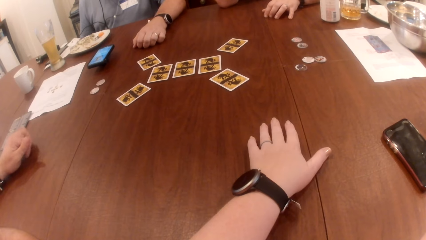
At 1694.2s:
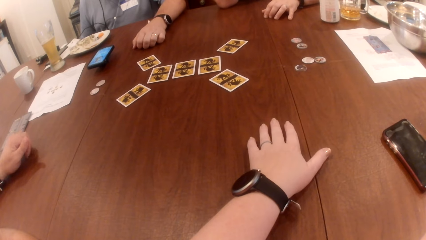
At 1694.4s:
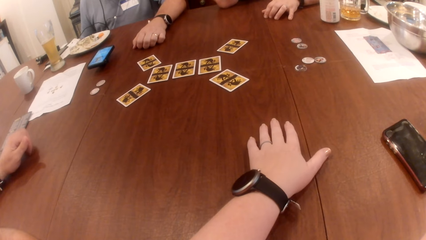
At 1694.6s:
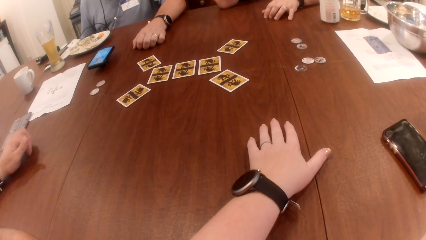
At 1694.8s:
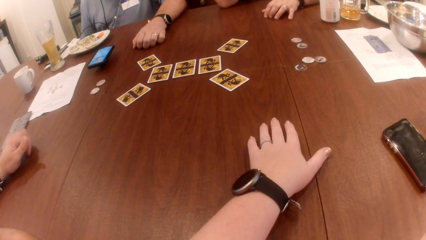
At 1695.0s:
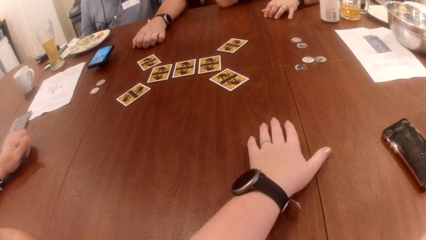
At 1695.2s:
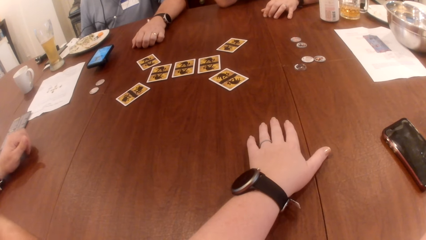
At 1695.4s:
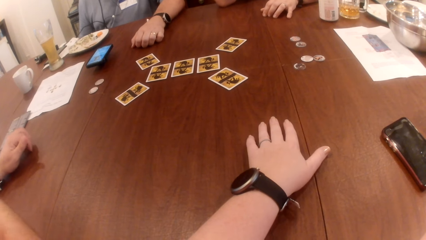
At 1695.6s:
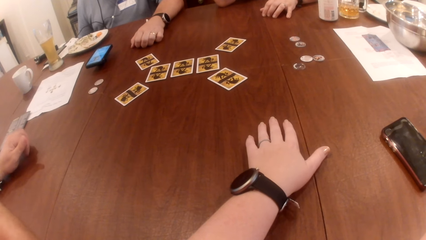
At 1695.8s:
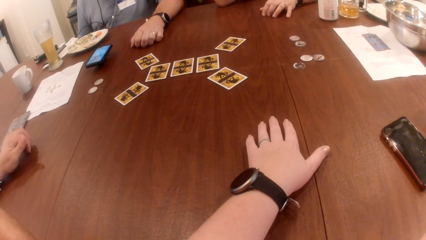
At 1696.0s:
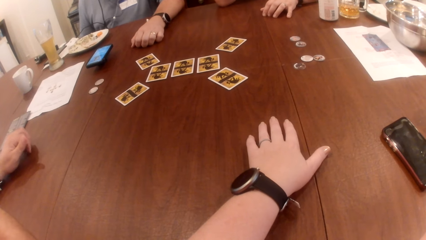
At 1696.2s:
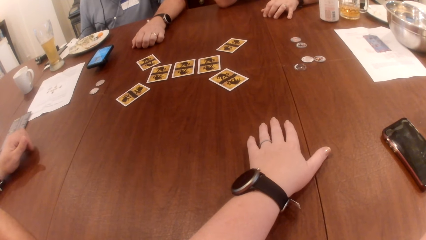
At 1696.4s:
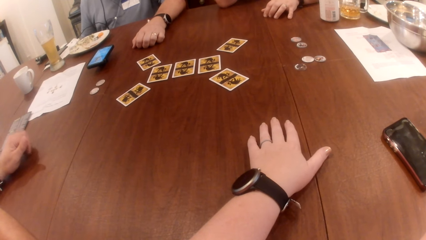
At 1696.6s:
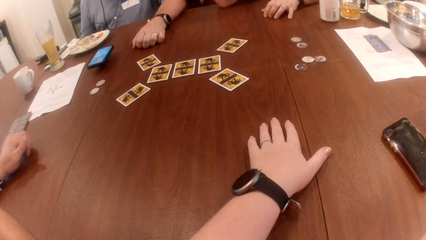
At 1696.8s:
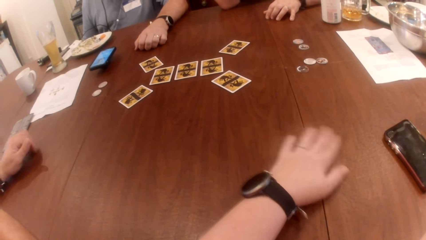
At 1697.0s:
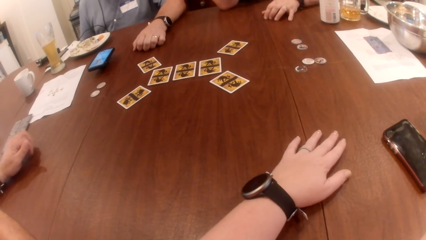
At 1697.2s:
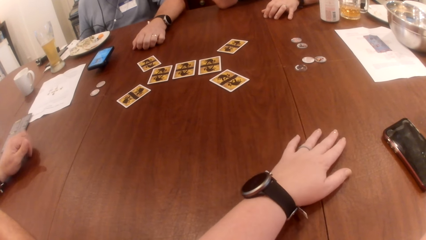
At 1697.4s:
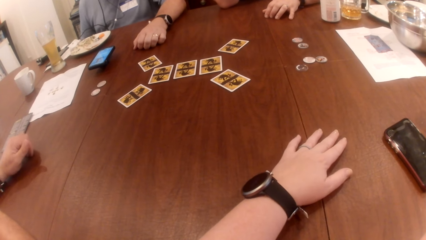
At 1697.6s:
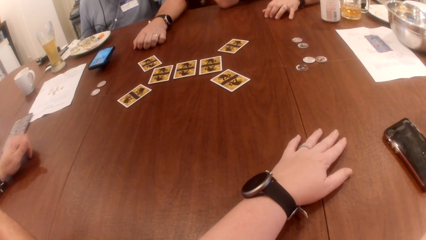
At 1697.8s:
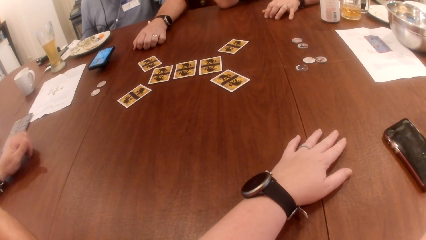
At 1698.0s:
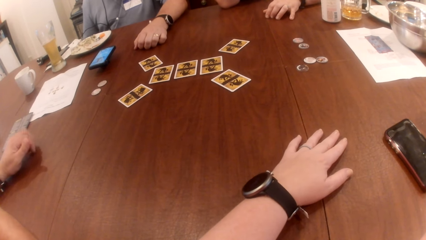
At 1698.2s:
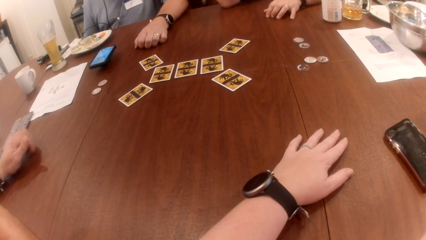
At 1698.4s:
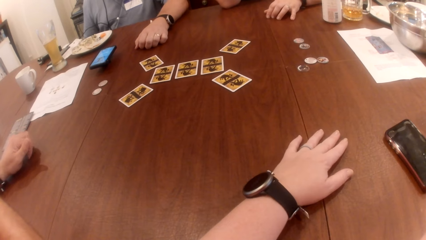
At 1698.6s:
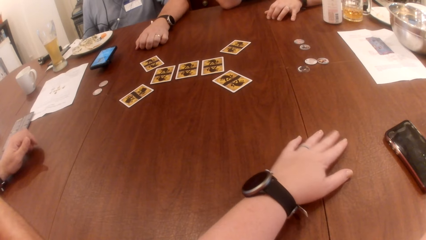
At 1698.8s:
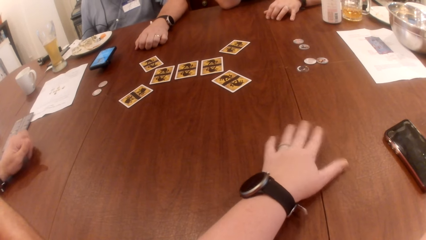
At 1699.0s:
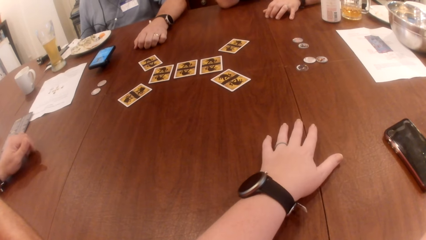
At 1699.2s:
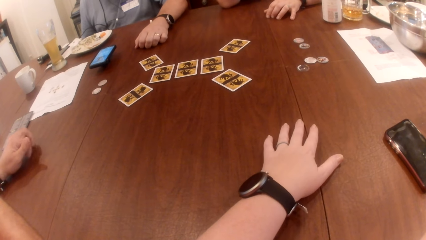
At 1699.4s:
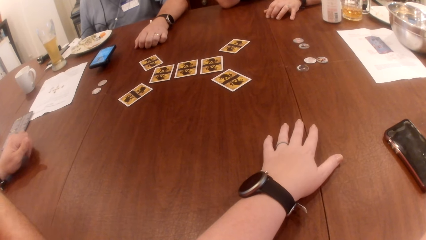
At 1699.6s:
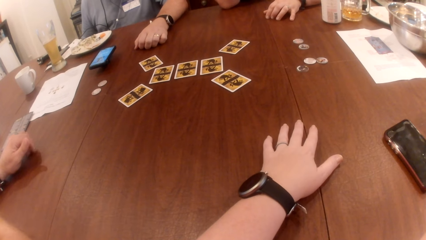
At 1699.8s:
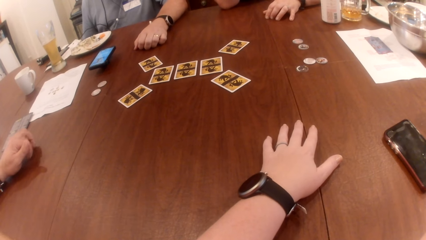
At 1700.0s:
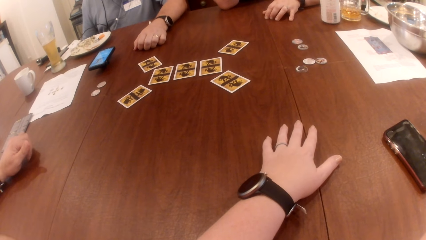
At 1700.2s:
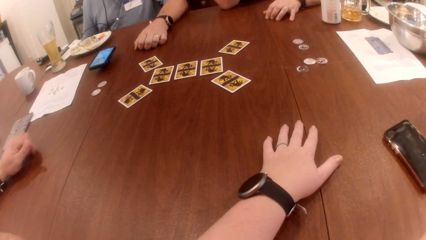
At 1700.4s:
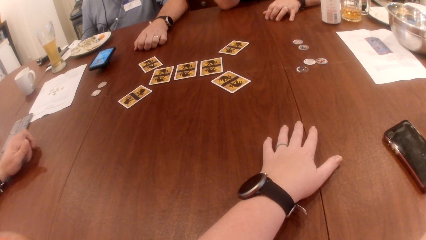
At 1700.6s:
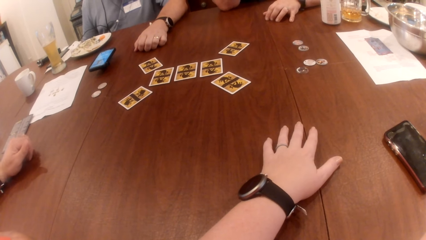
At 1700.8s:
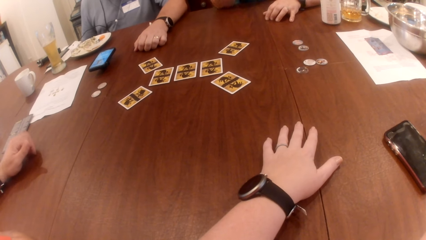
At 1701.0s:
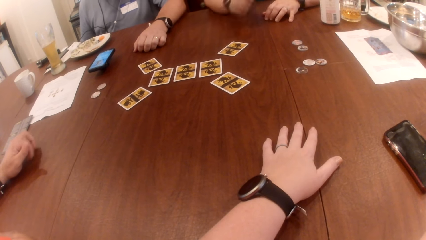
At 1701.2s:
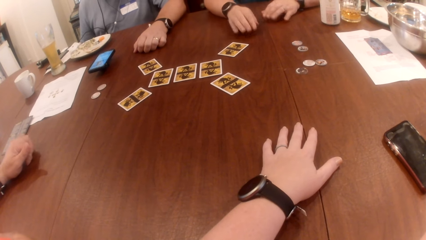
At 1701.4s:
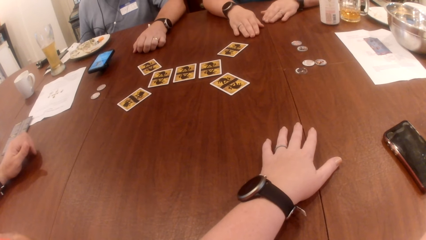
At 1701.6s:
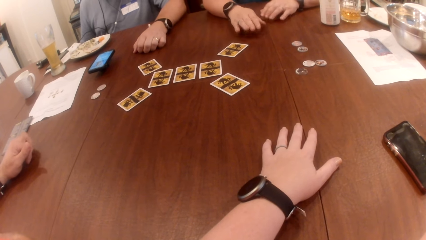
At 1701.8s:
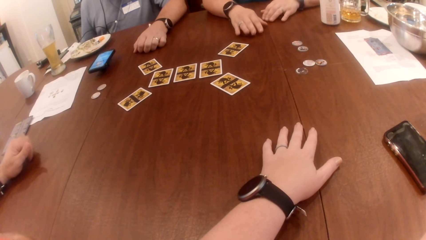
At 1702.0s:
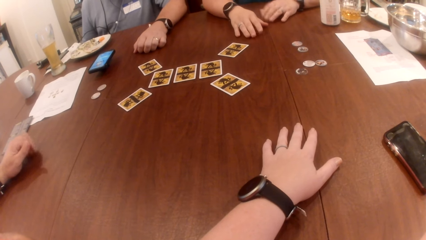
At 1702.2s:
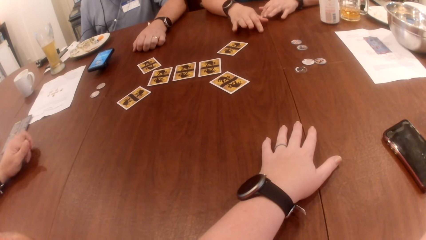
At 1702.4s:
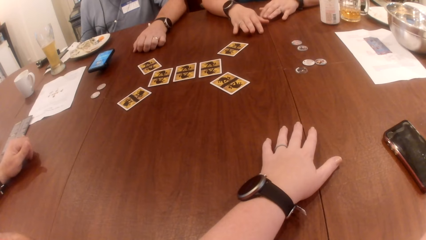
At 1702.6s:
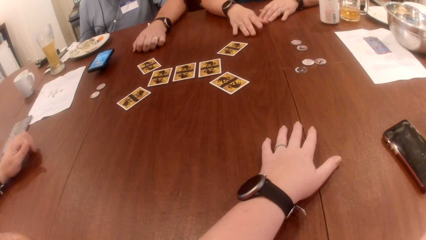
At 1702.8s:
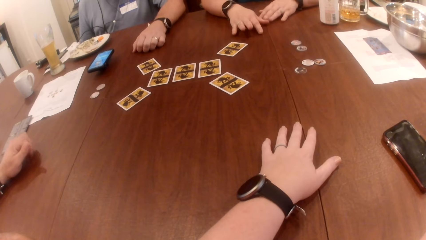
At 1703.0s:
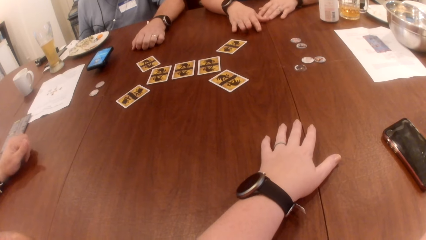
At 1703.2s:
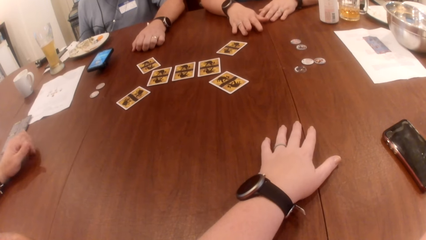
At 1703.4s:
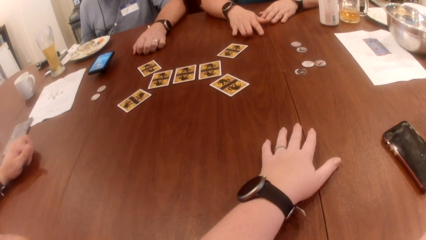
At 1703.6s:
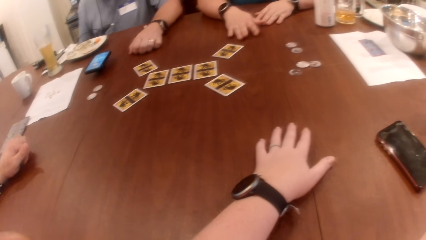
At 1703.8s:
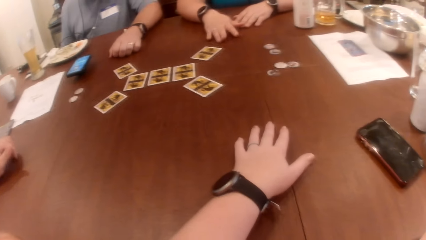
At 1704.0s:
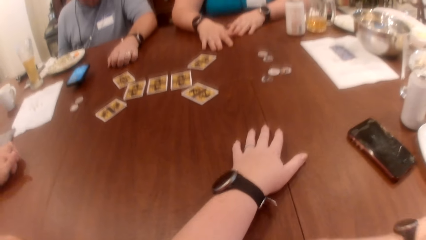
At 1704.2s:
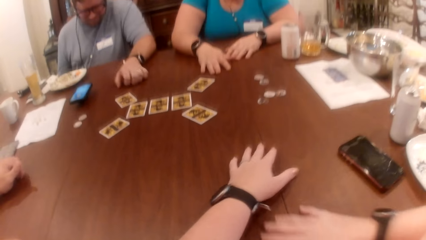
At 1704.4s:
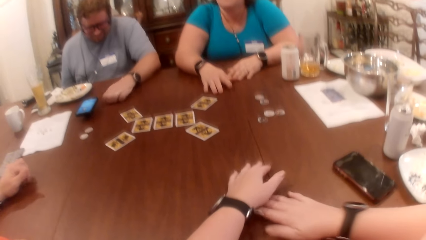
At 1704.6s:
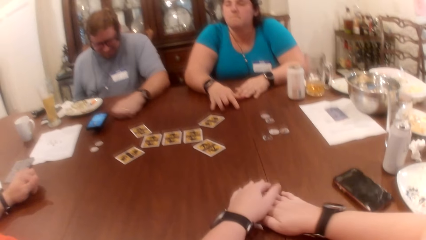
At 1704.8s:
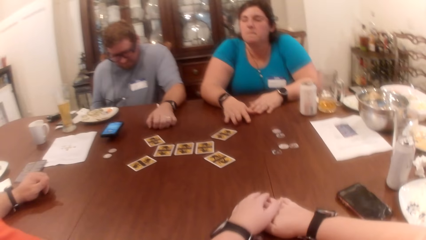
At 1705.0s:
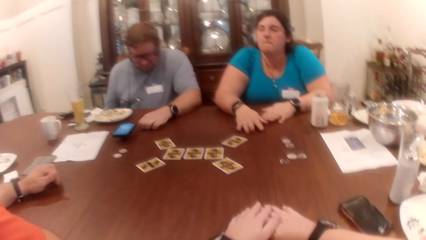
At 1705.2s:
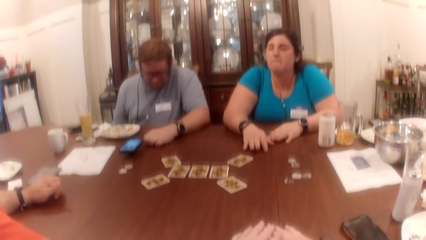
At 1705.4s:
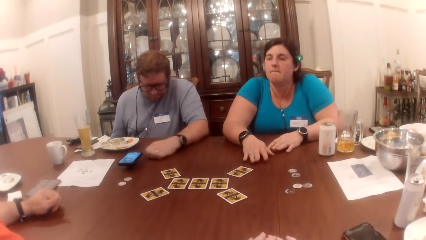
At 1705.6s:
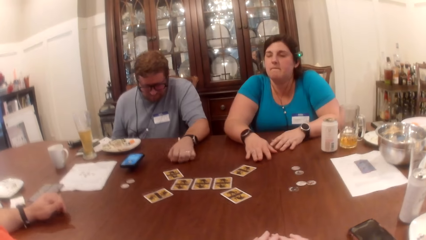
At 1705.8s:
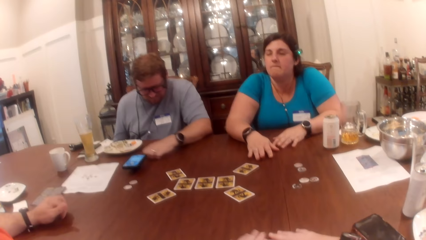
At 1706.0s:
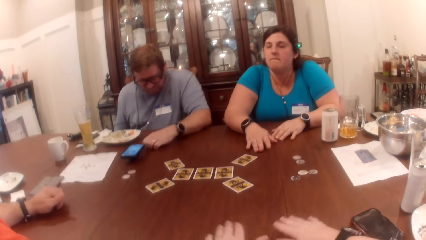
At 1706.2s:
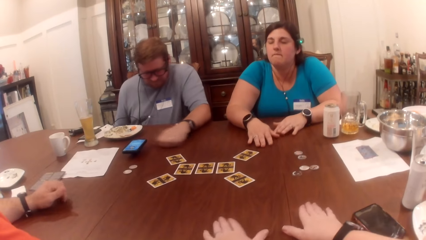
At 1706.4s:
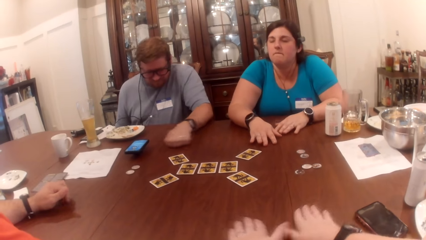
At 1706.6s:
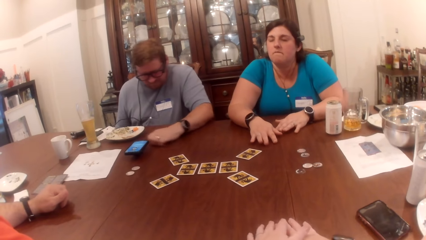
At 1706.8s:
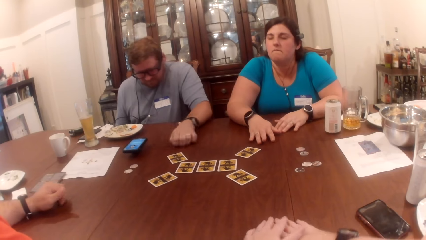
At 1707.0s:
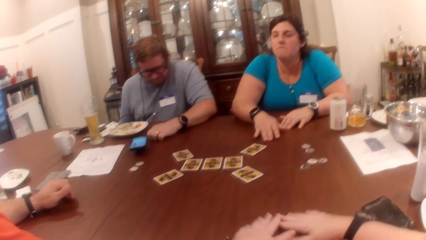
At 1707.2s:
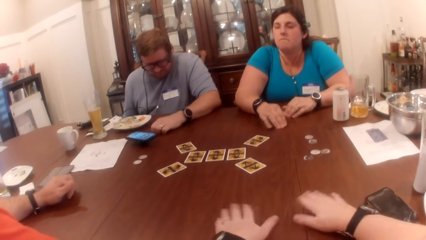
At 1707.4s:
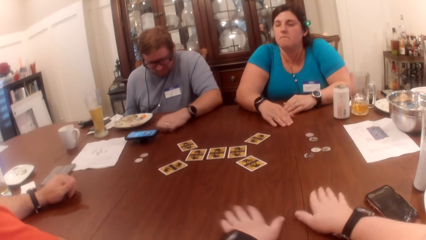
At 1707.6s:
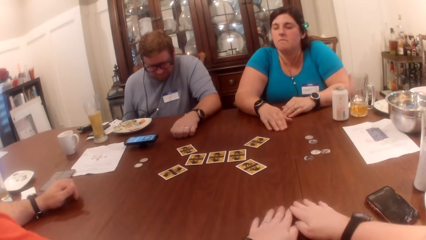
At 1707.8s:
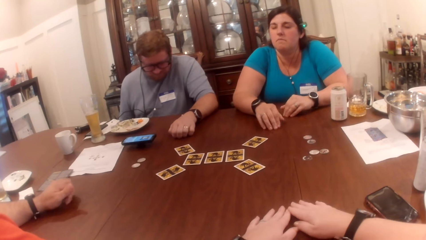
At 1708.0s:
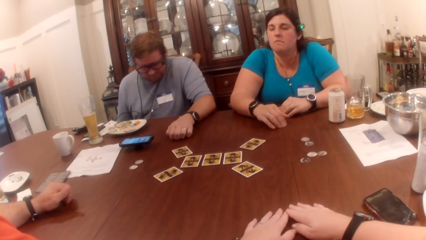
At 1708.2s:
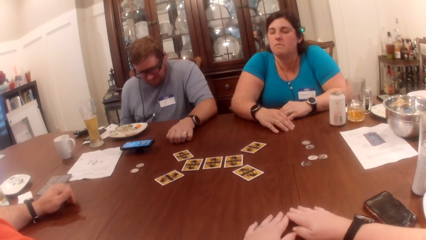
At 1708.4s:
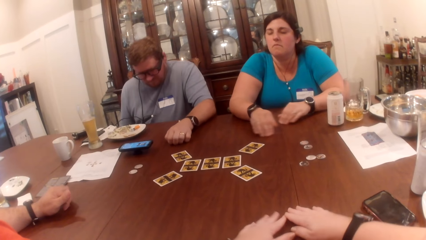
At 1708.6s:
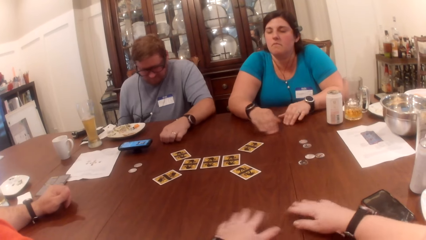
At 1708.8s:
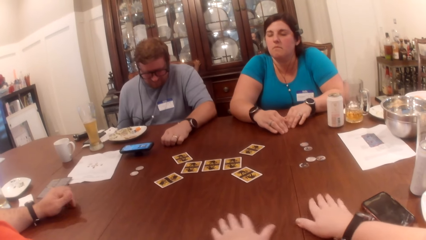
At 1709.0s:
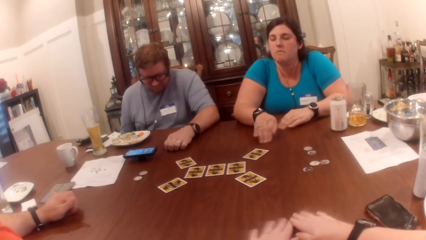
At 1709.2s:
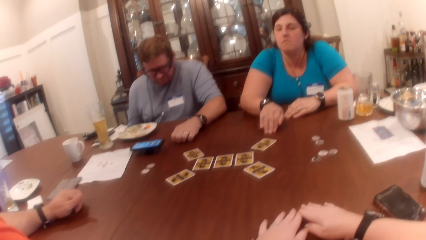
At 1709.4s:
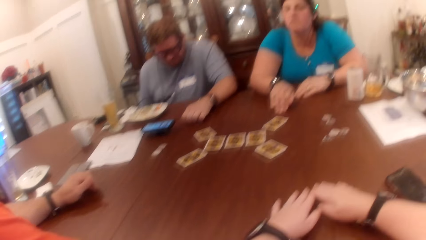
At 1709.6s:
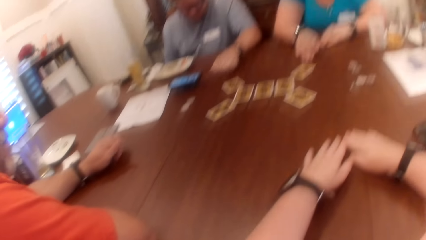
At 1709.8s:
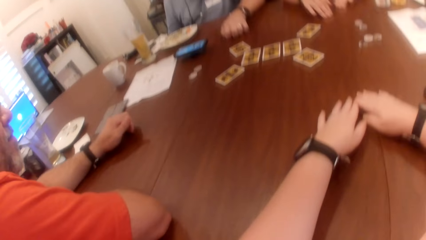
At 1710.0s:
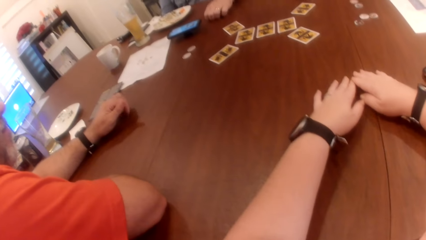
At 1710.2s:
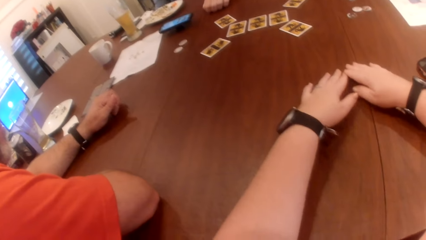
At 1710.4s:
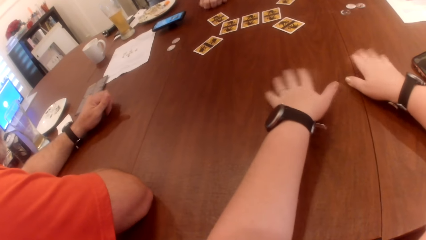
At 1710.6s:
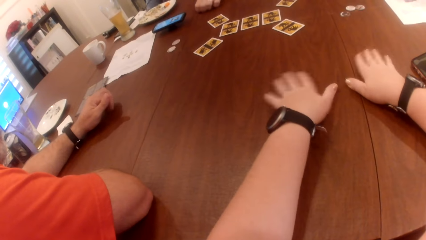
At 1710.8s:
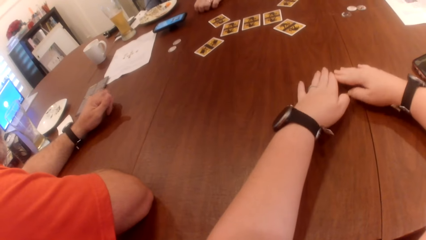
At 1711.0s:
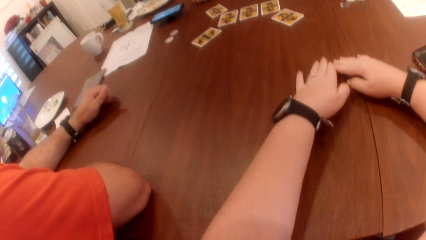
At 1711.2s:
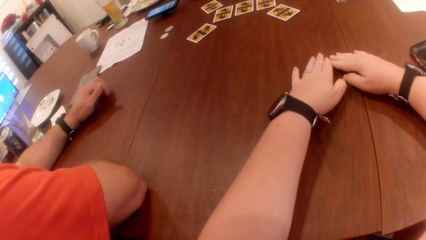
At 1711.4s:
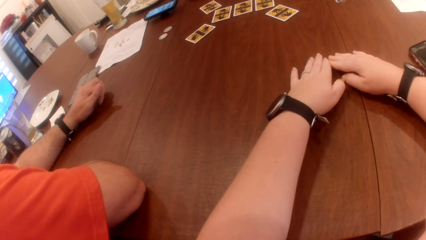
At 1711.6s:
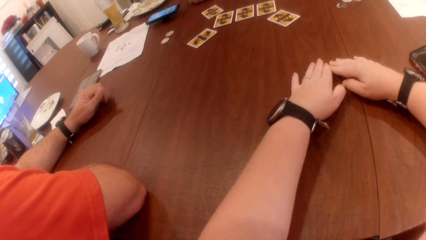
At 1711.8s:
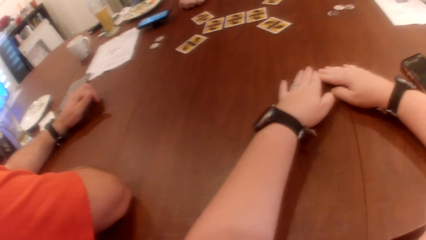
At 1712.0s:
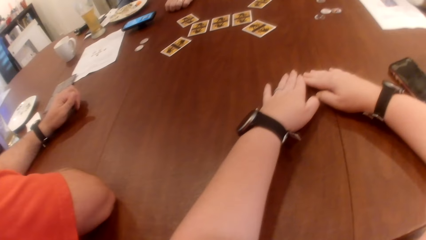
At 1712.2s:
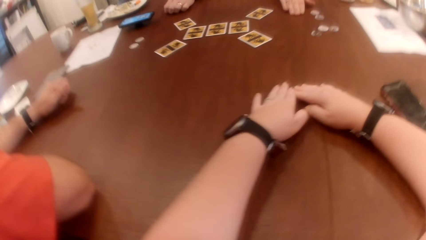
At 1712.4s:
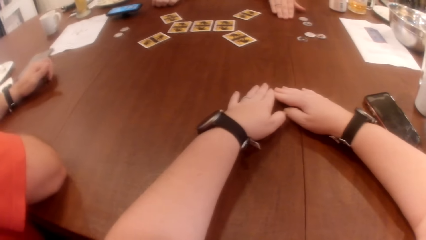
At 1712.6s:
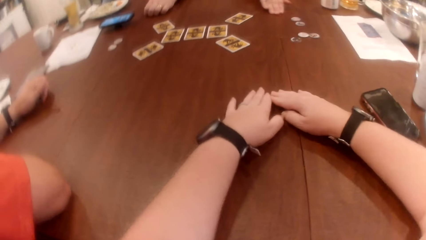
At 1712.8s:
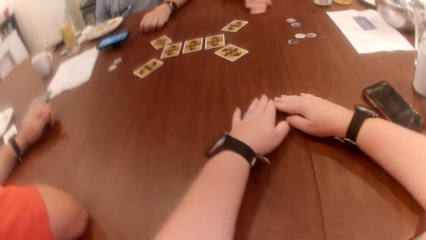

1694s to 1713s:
The camera wearer scratches the table with both hands.
